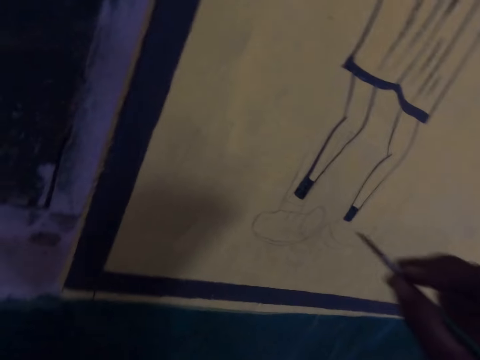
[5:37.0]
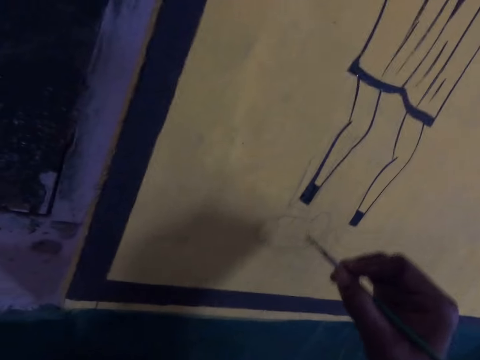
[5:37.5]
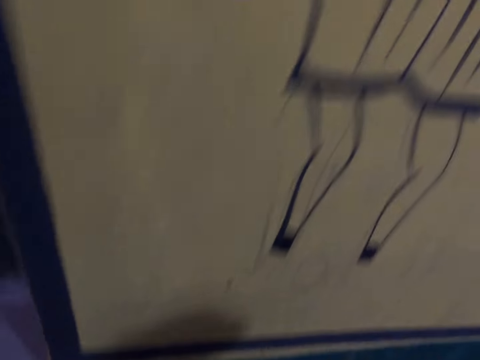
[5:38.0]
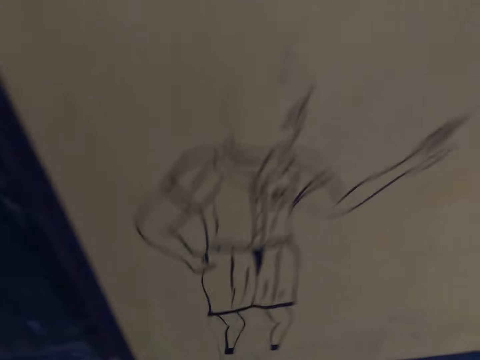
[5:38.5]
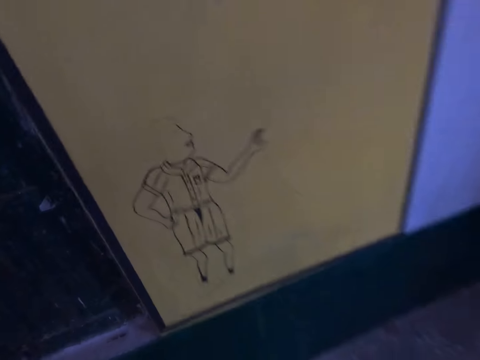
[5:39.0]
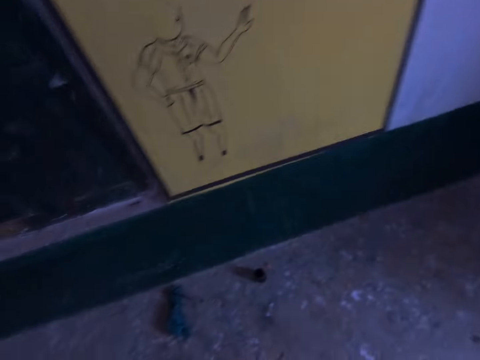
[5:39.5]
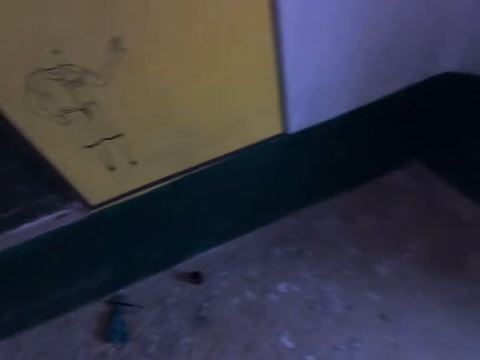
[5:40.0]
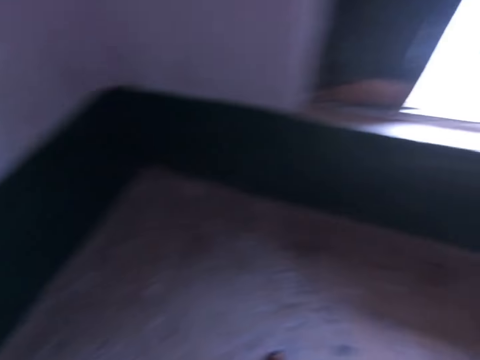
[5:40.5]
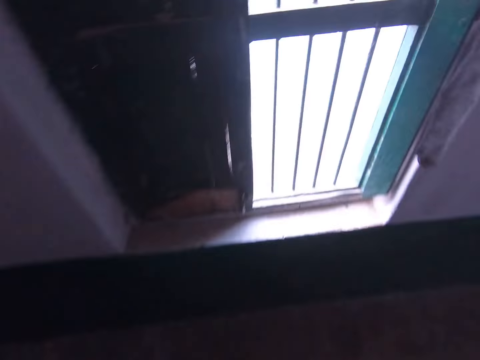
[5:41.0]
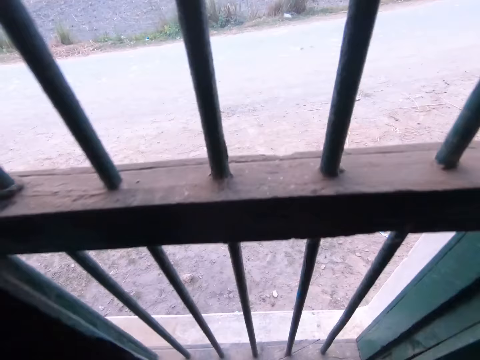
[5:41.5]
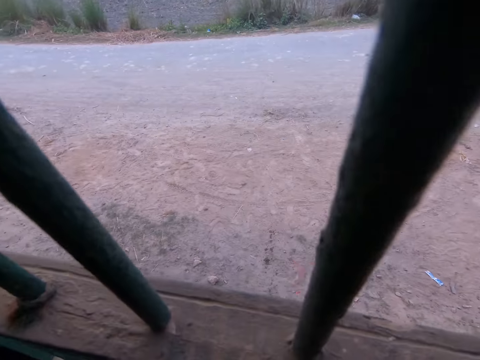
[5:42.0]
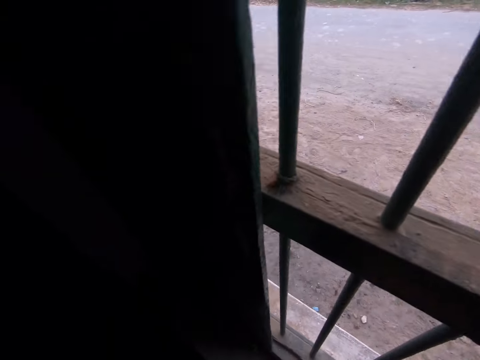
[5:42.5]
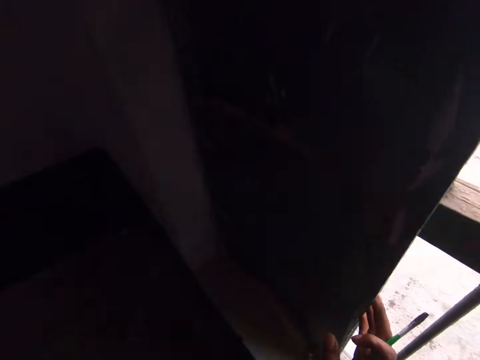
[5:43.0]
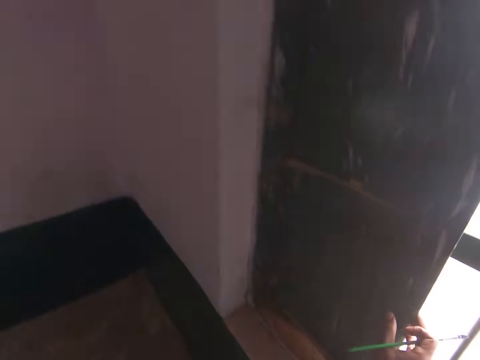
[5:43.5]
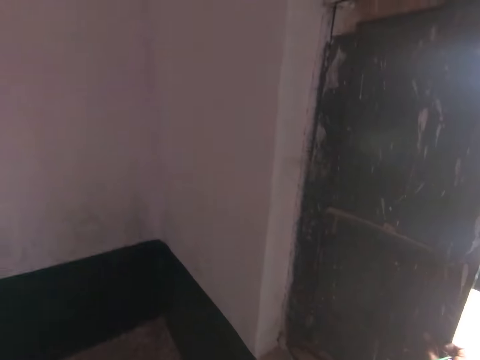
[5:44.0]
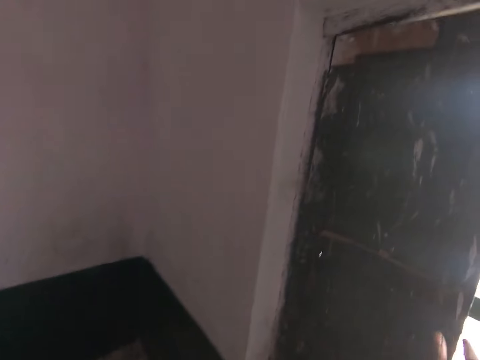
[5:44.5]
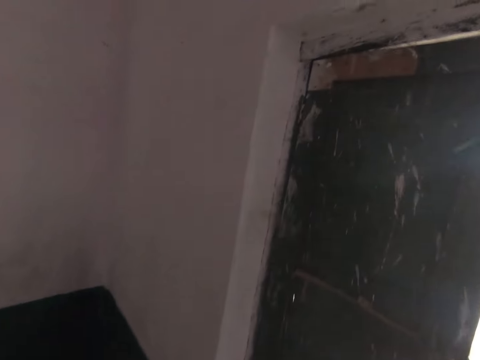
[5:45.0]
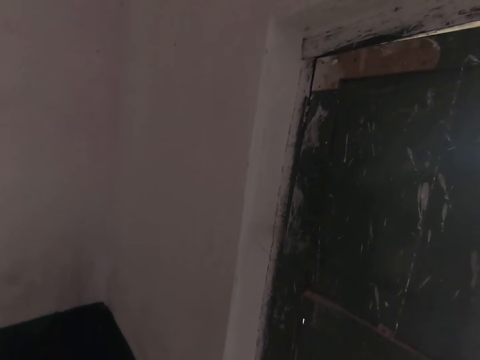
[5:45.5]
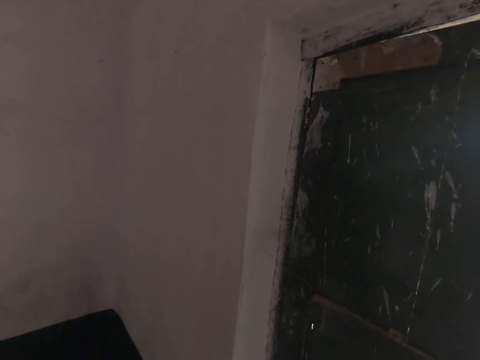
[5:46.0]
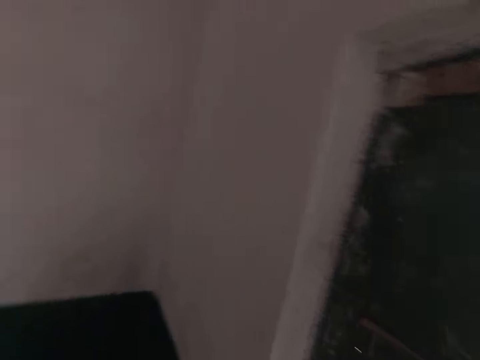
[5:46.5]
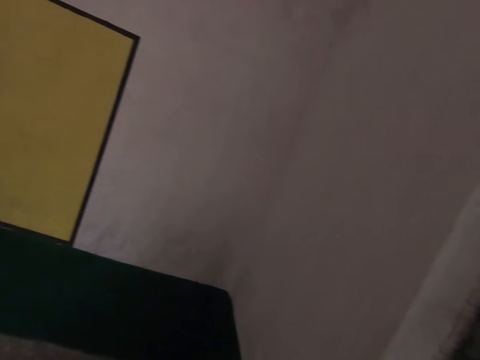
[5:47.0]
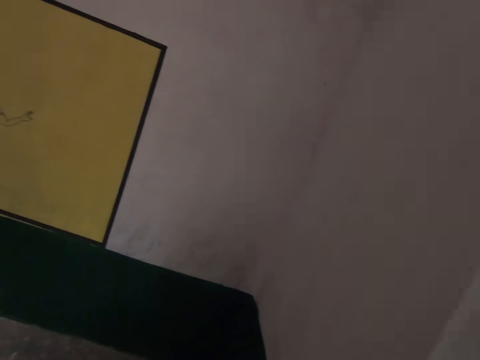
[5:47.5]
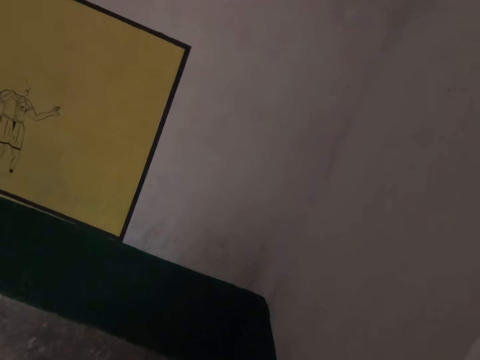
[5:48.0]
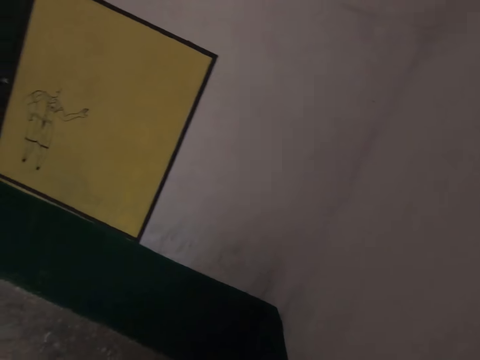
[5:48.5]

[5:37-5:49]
The camera wearer lifts a paintbrush. They walk toward the window. They place a hand on the window.

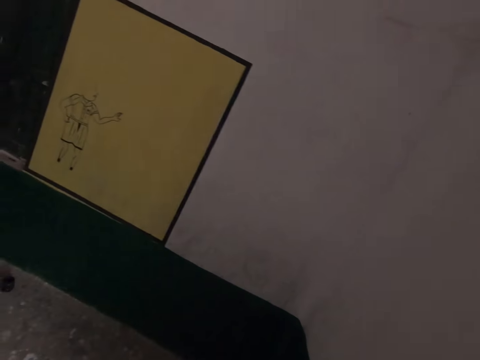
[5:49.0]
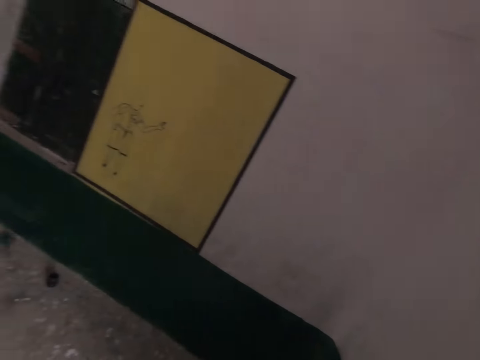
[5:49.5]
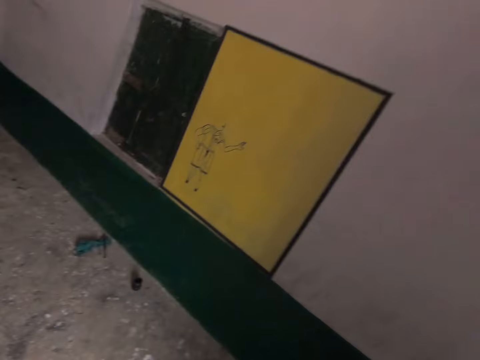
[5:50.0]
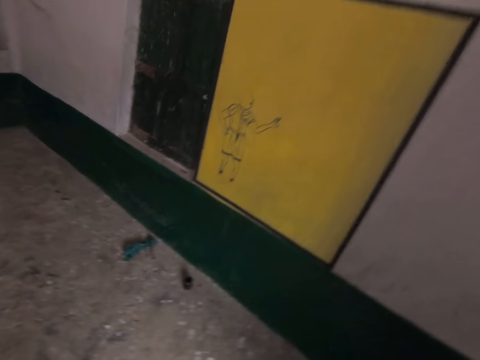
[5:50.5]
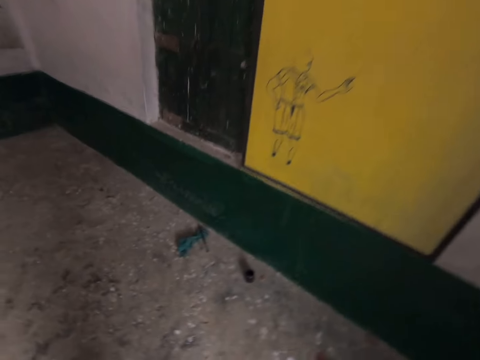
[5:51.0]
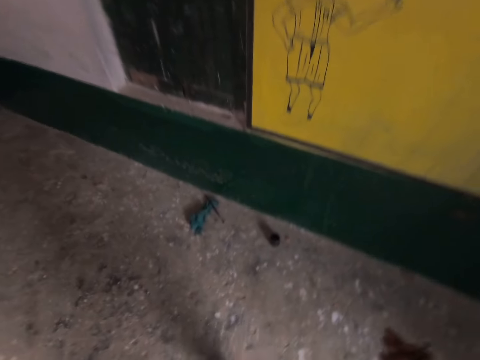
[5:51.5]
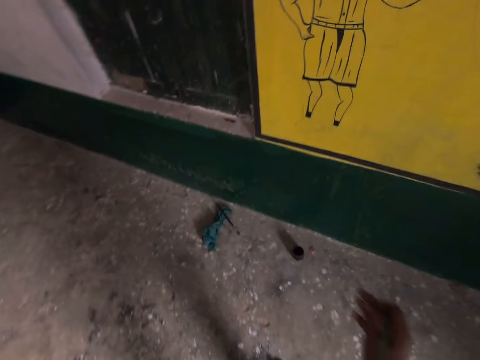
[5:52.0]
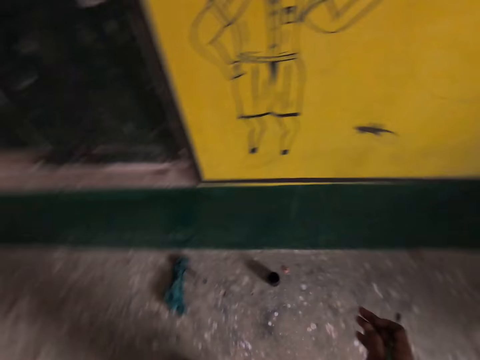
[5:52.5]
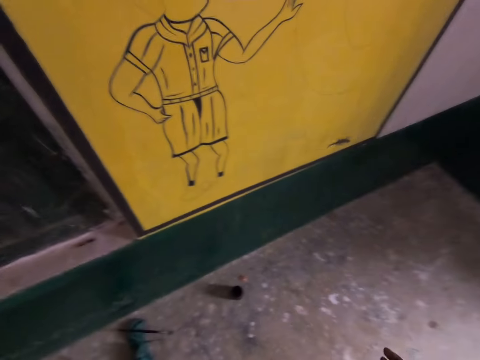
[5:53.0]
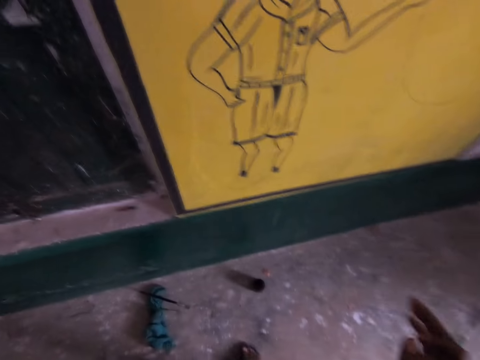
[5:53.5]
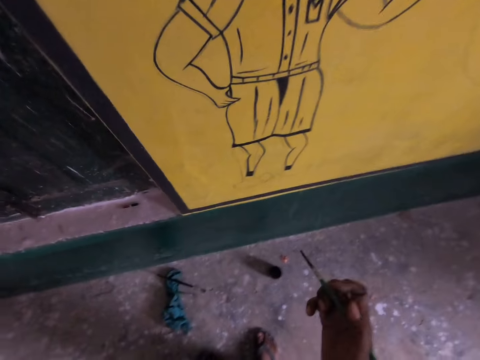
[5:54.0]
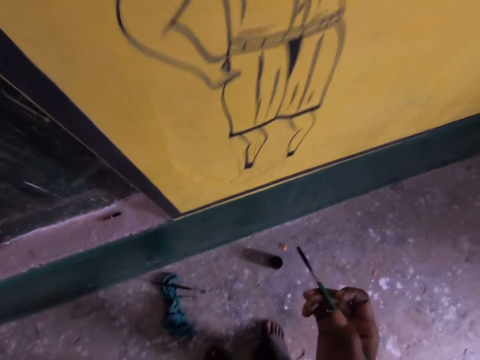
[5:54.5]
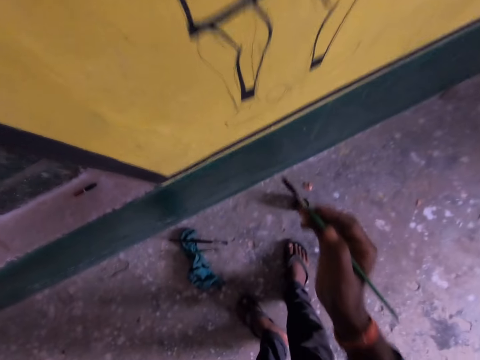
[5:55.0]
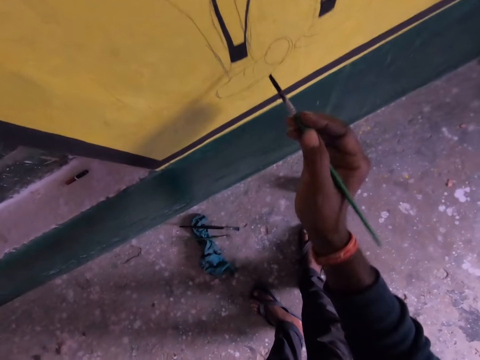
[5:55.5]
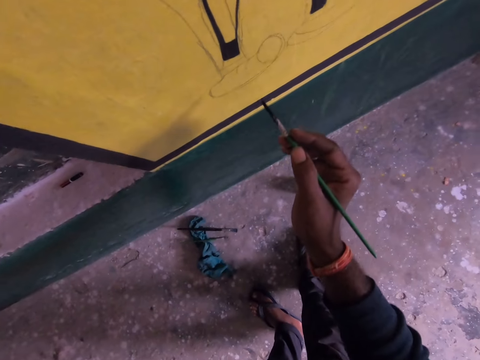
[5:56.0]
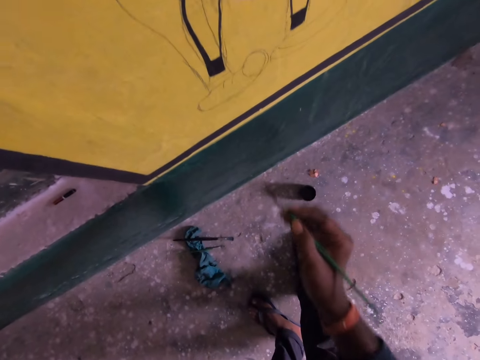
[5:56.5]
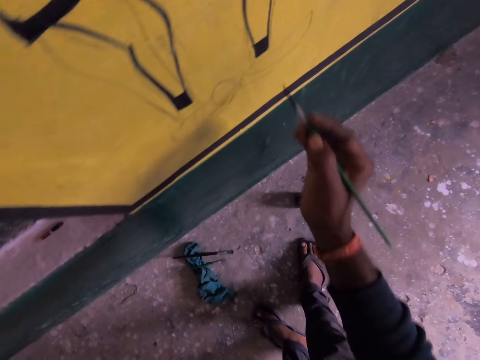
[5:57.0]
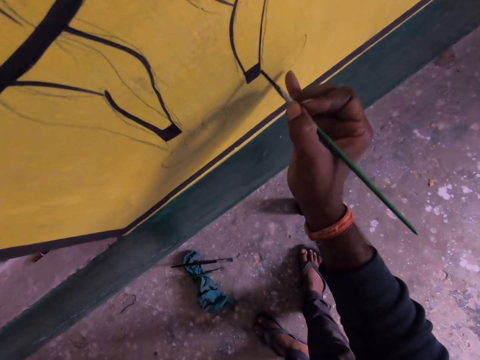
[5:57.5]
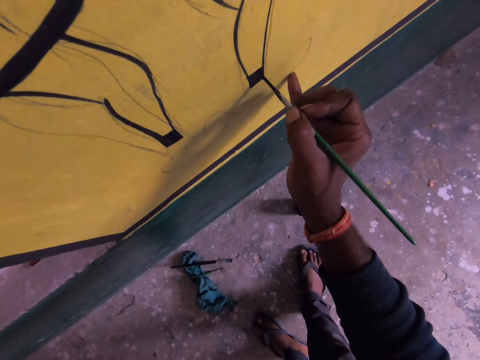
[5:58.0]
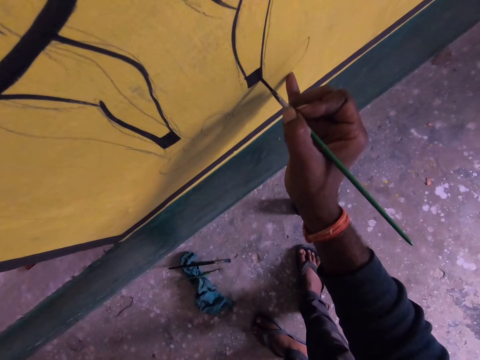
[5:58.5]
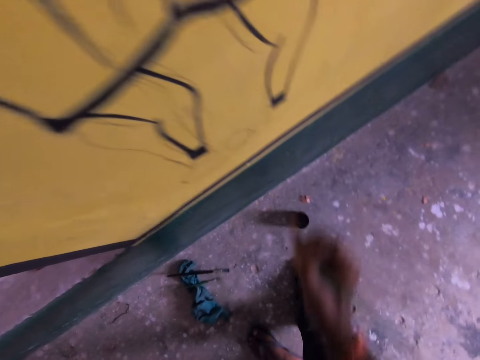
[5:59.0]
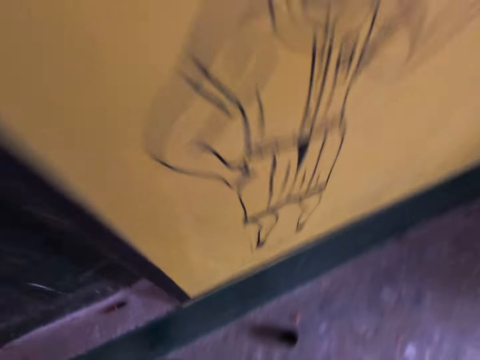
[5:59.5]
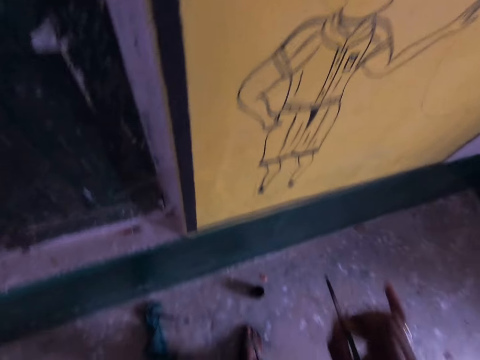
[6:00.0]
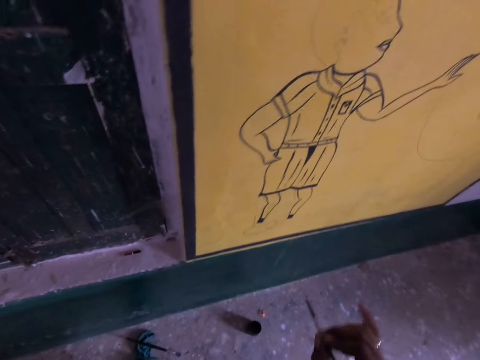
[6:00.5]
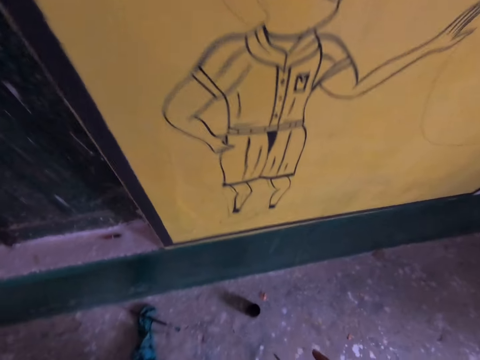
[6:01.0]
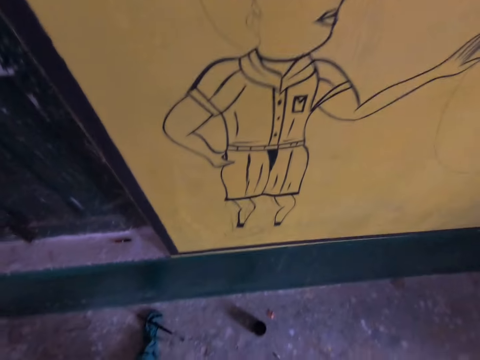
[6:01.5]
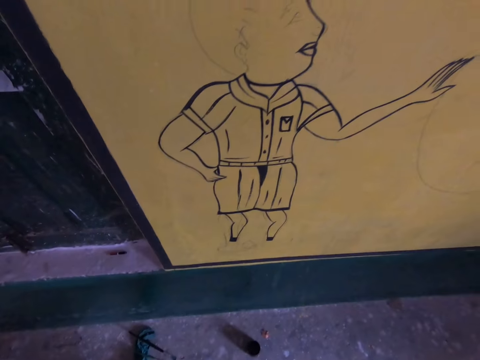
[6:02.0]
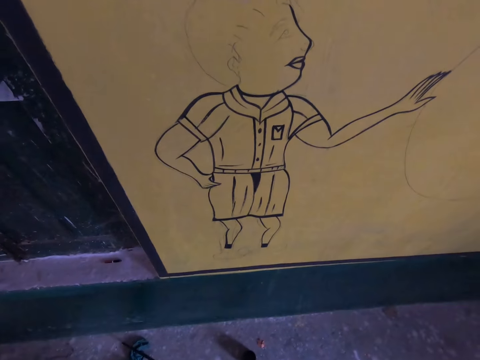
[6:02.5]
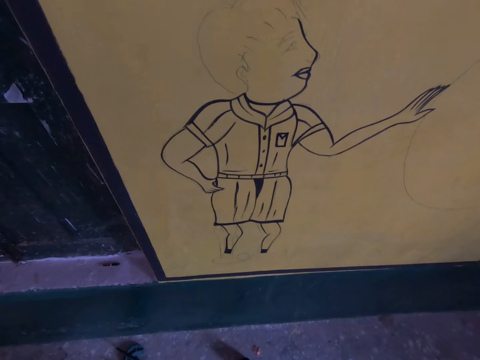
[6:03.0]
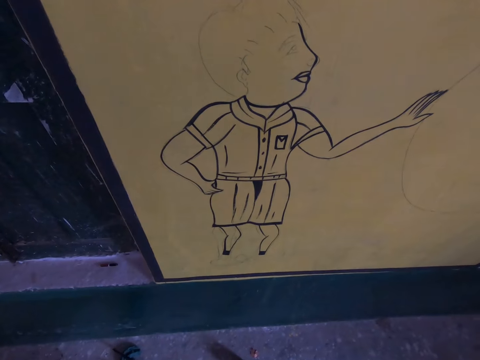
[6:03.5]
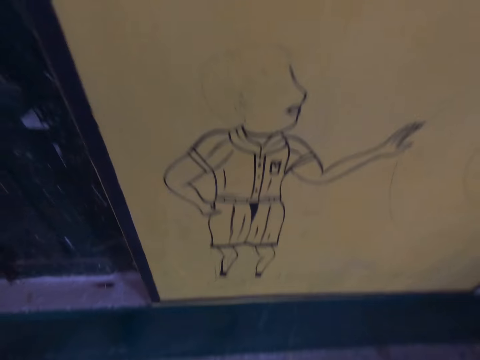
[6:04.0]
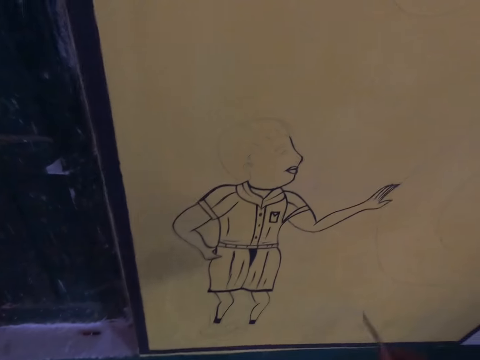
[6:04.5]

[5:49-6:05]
The camera wearer walks around the room. They lift a paintbrush. They touch a board.
